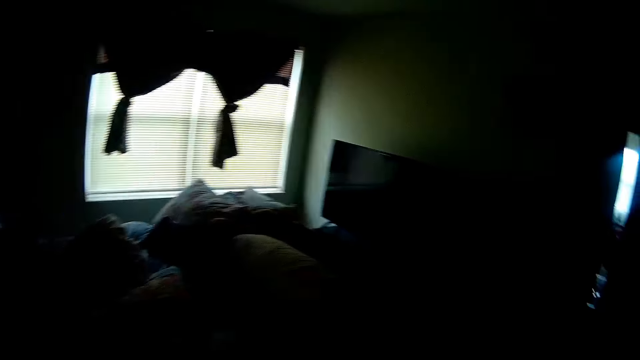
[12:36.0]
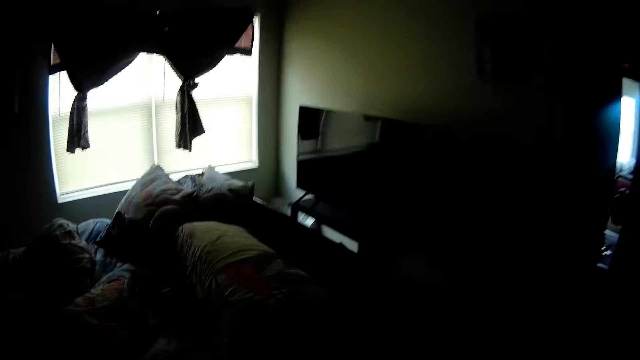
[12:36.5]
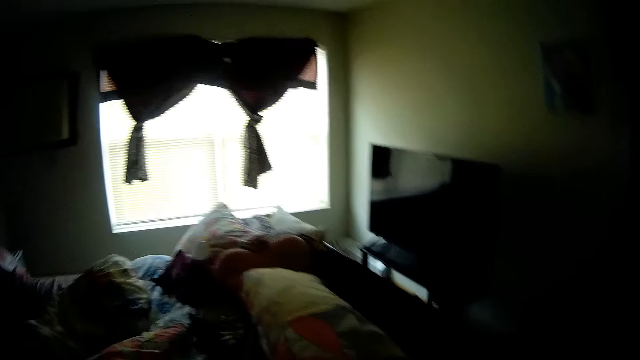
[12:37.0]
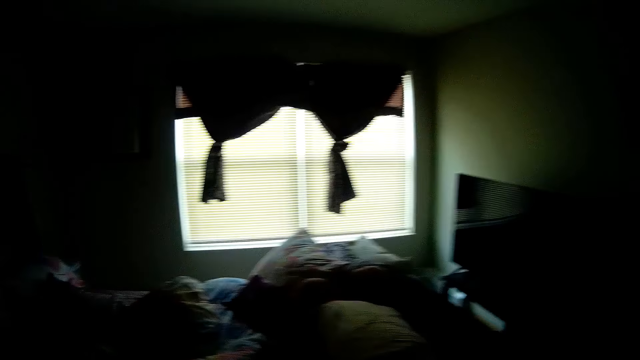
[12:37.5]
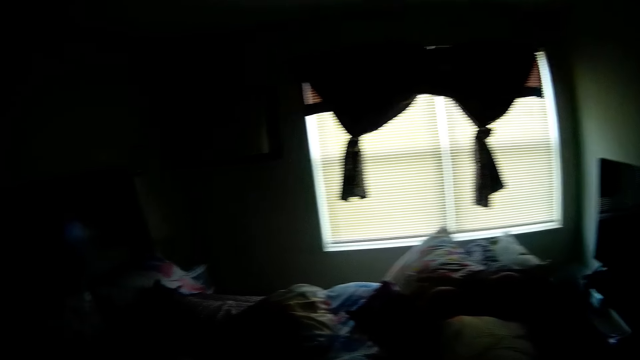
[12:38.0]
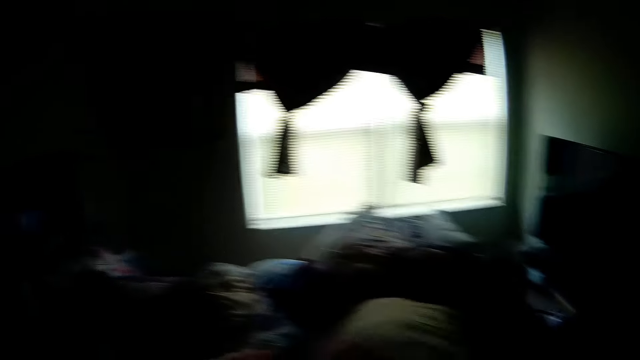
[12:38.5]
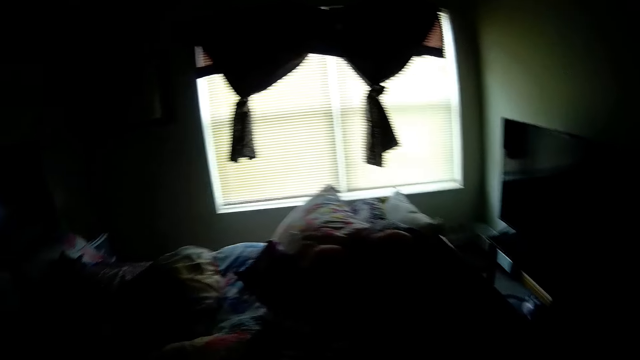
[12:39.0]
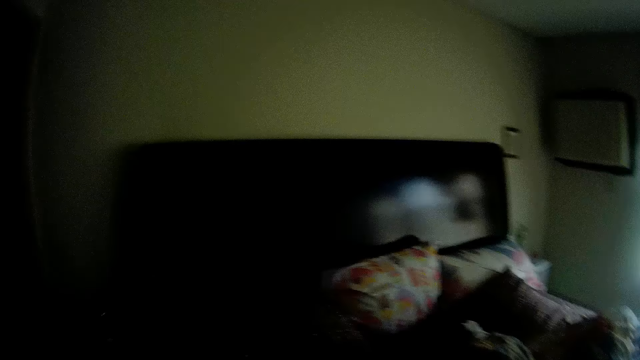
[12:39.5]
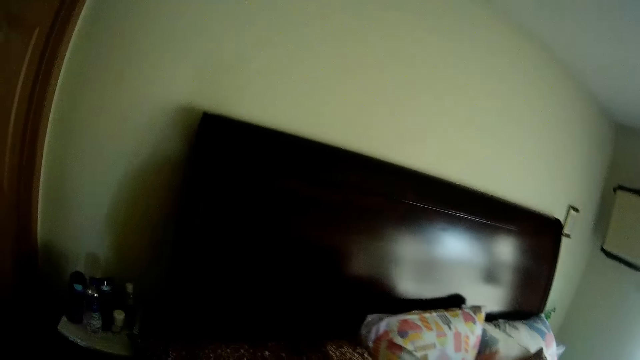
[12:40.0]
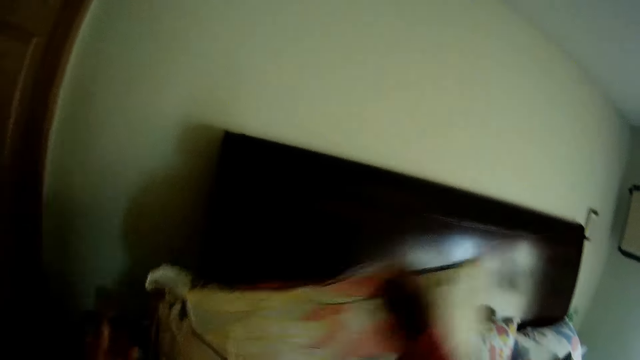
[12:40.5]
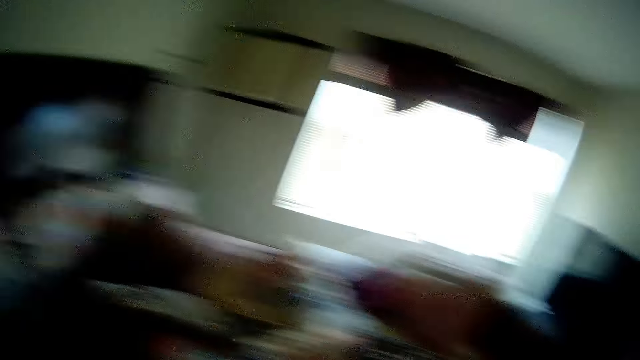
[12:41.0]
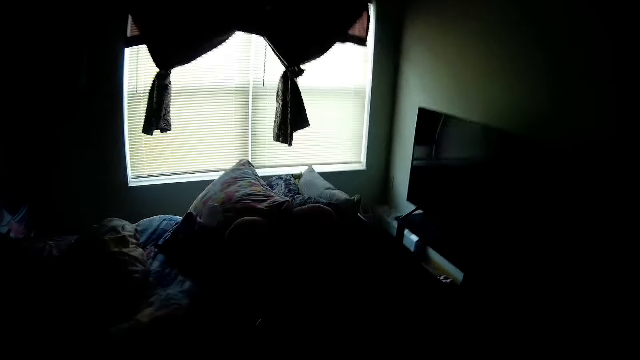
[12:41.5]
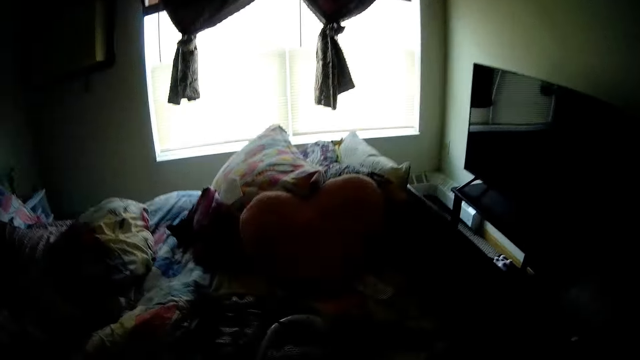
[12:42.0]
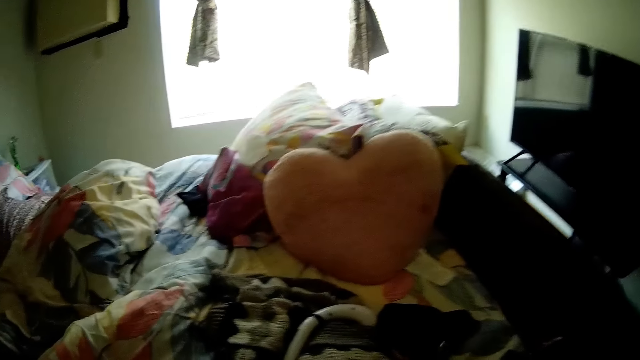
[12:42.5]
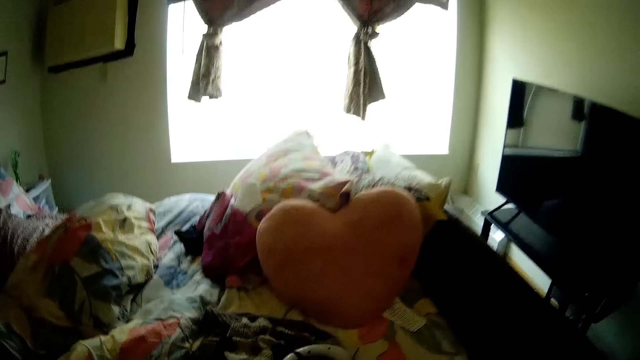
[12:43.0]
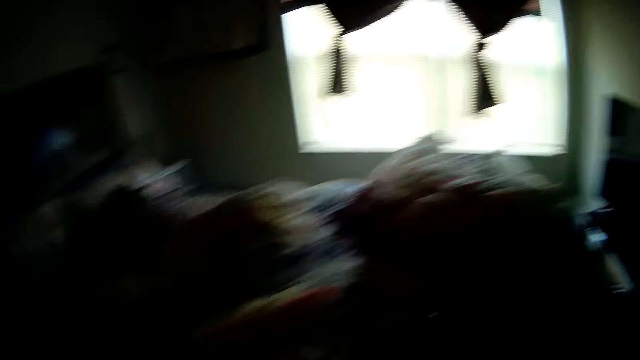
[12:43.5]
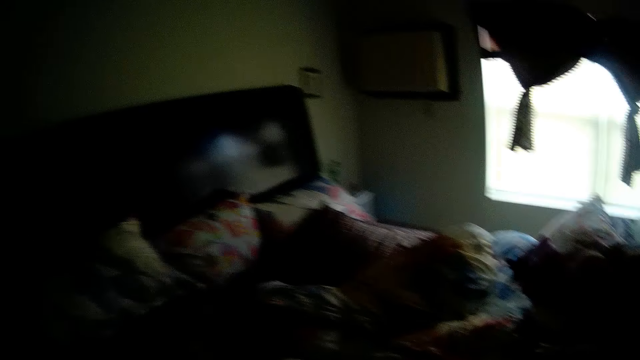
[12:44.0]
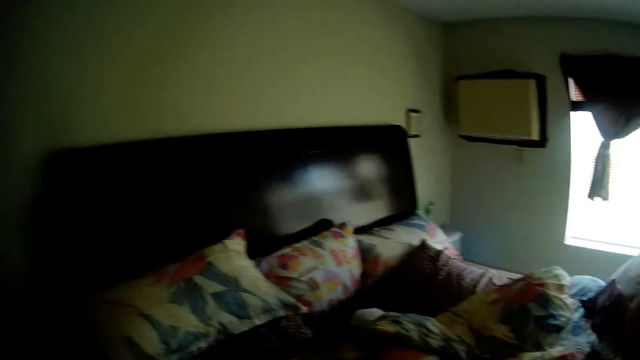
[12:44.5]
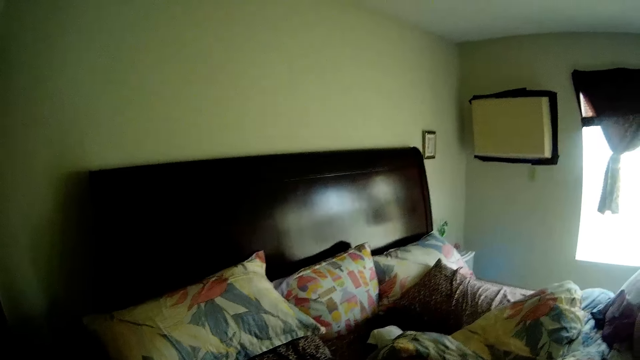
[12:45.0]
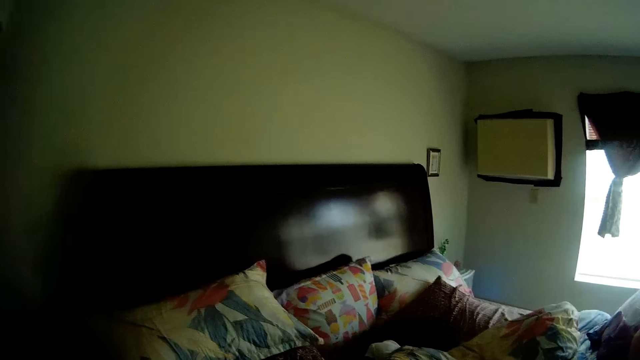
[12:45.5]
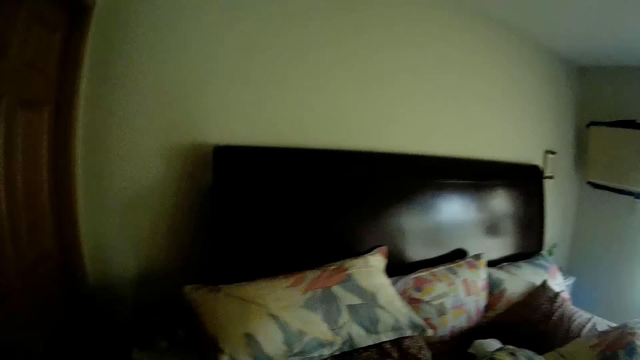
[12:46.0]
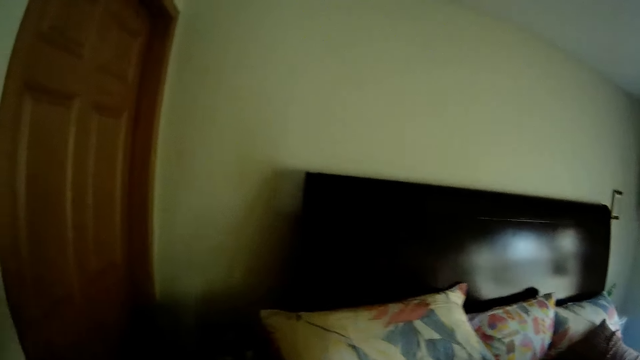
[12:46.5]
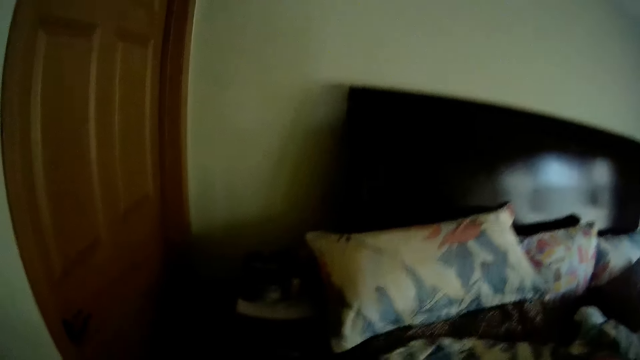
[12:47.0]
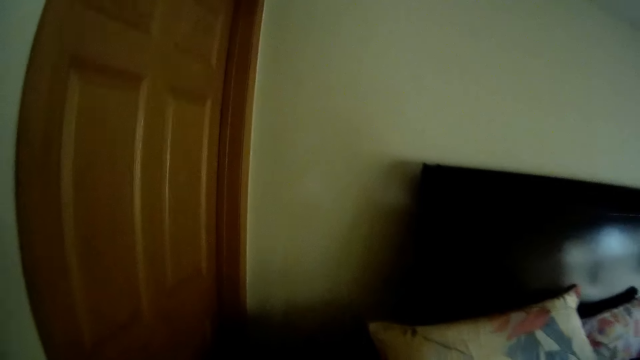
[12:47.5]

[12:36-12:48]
The camera wearer takes a pillow from the bed in the bedroom with her left hand. She throws the pillow on the bed in the bedroom with both hands. She does something.

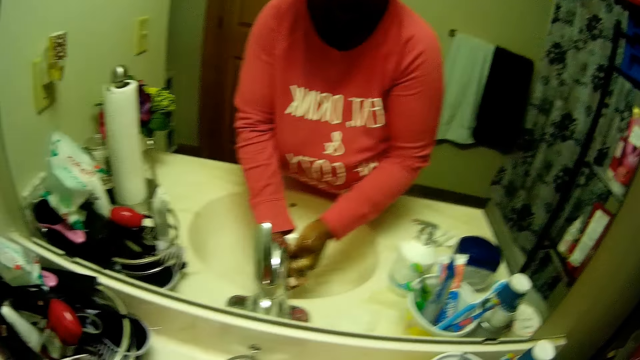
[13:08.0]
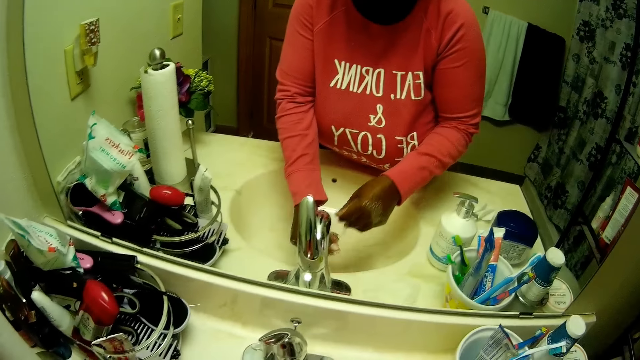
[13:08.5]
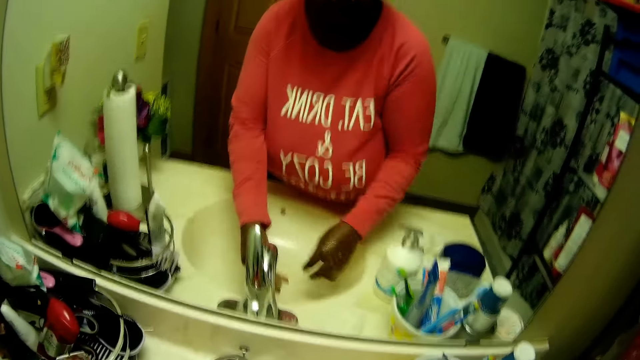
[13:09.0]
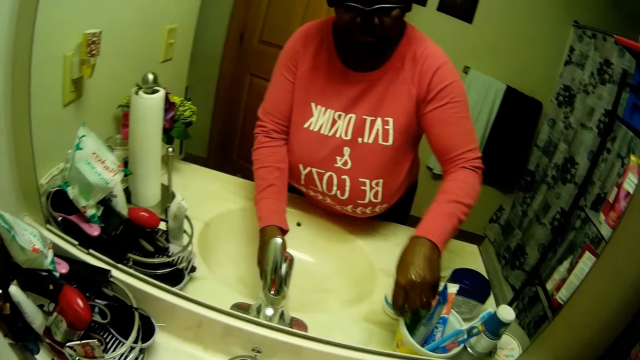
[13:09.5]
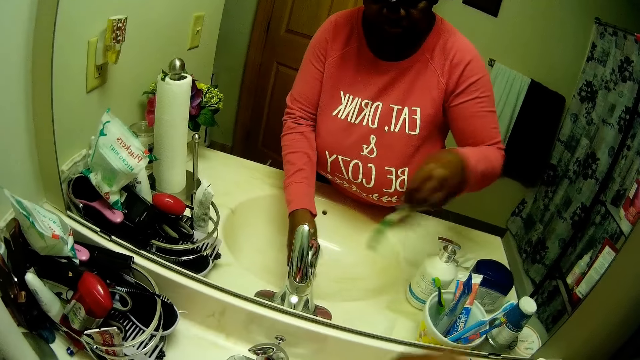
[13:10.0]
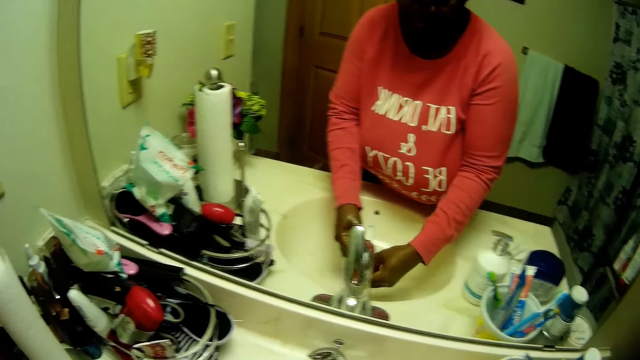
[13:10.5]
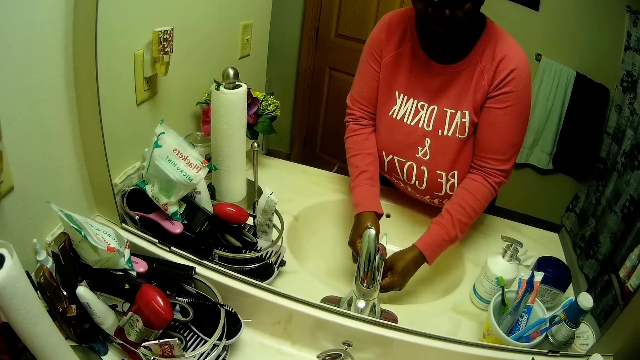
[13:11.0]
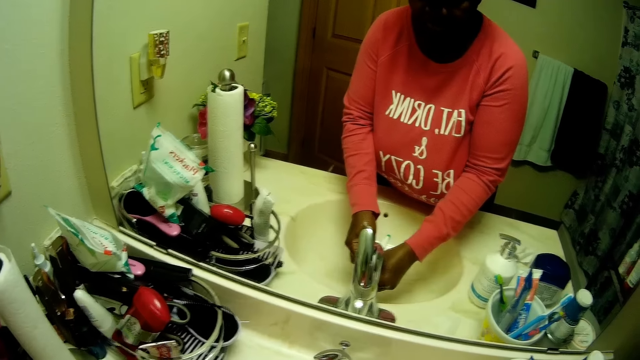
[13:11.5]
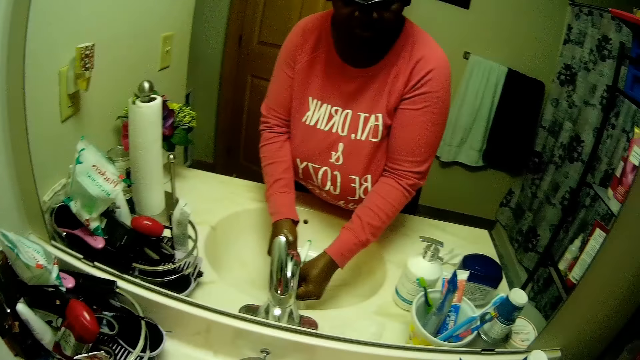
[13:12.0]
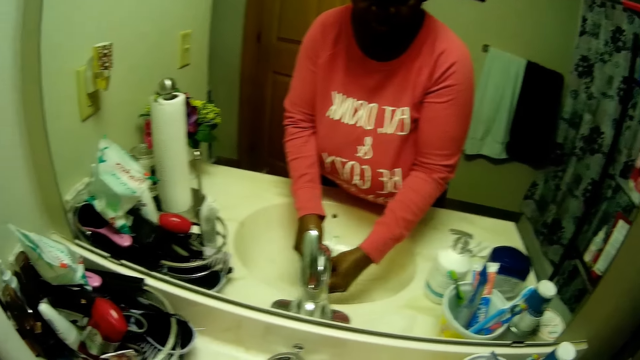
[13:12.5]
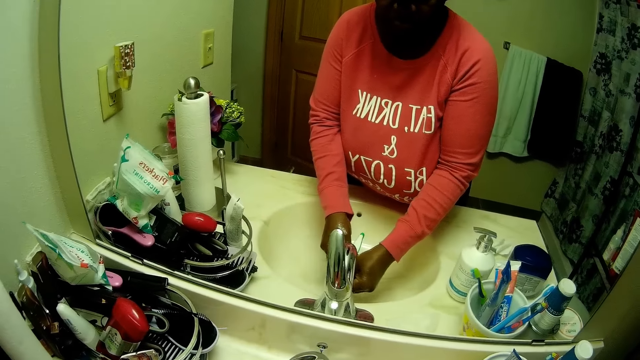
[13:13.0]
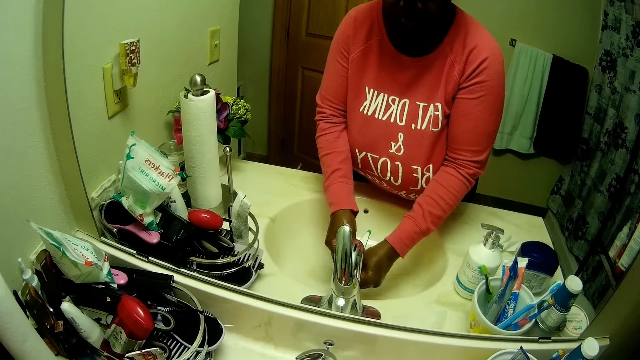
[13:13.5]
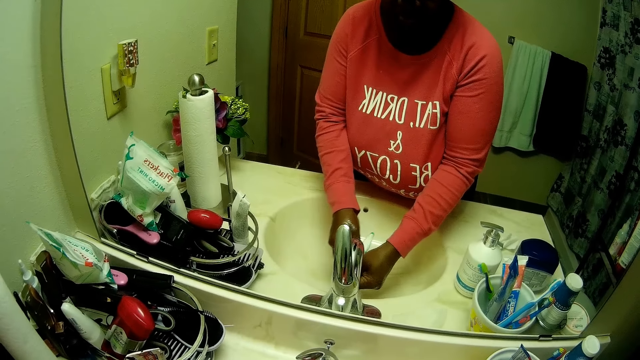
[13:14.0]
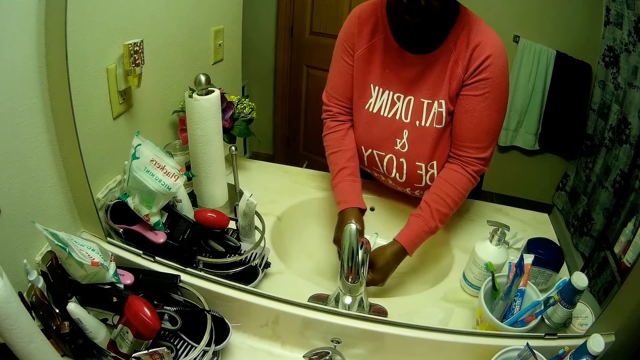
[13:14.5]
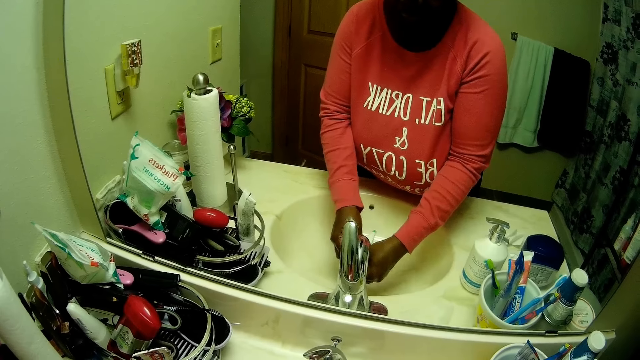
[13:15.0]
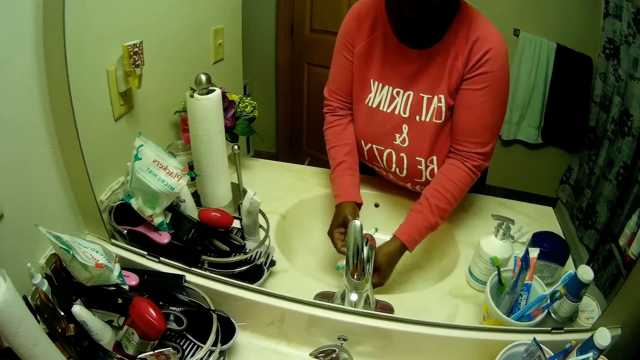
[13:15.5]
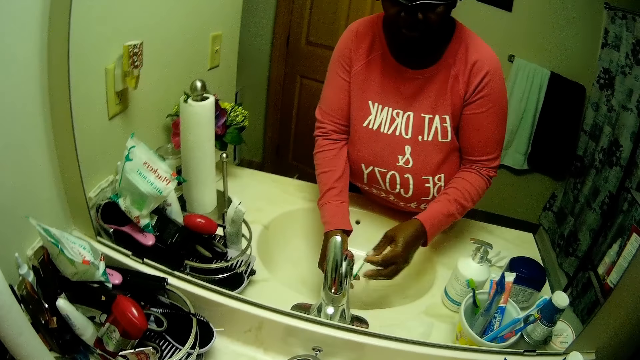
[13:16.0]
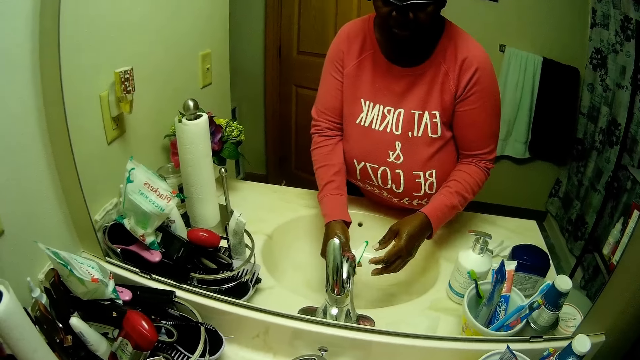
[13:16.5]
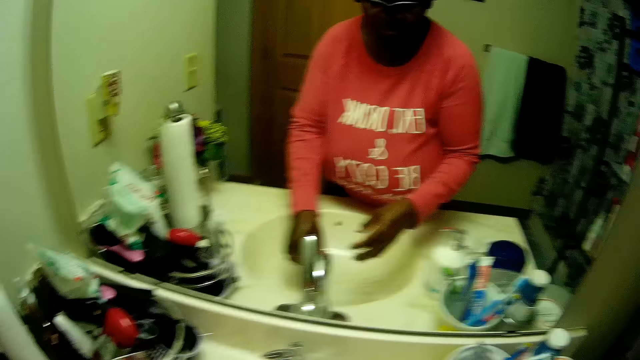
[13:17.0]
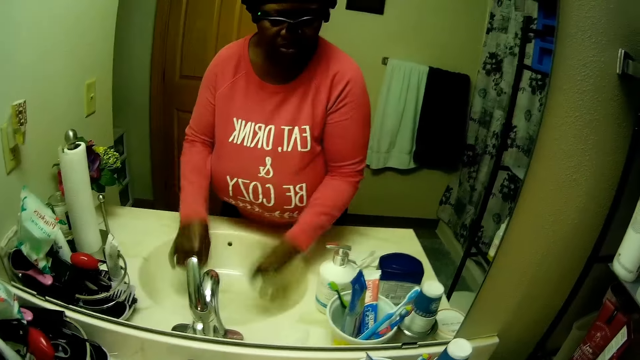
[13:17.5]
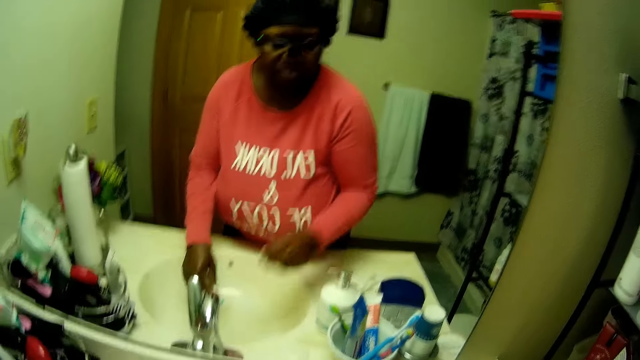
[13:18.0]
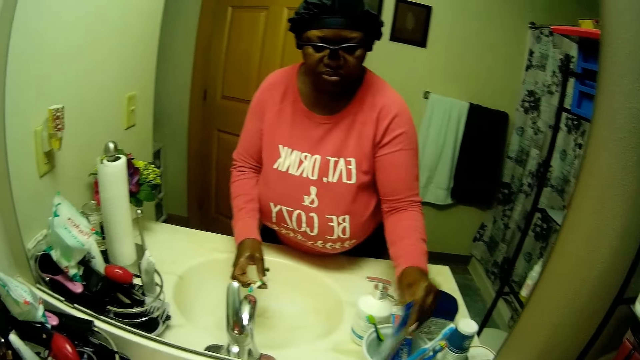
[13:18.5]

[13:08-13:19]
The camera wearer takes a toothbrush from a cup on the vanity with her right hand. She rinses the toothbrush with water from the tap on the vanity with both hands. She swings her hands. She takes a toothpaste from the cup on the vanity with her right hand.
